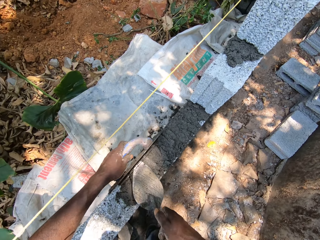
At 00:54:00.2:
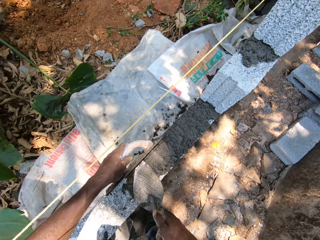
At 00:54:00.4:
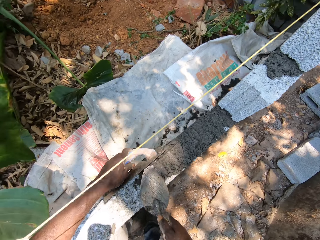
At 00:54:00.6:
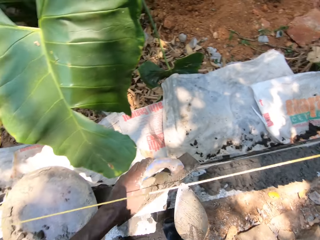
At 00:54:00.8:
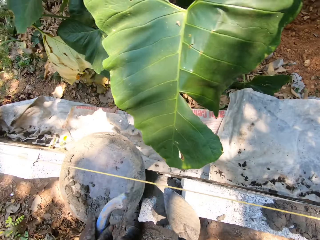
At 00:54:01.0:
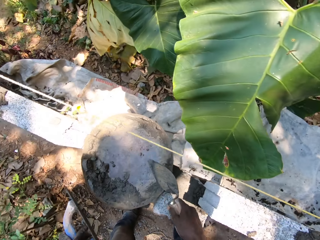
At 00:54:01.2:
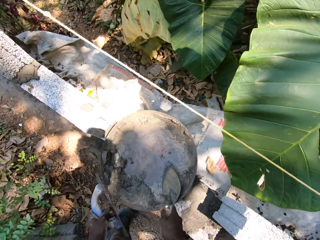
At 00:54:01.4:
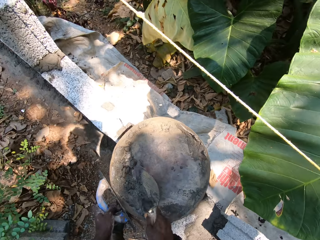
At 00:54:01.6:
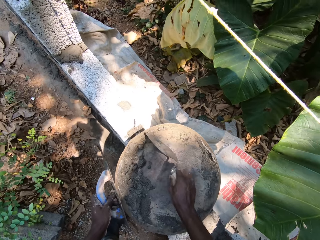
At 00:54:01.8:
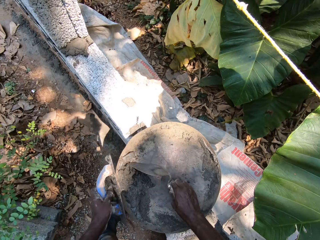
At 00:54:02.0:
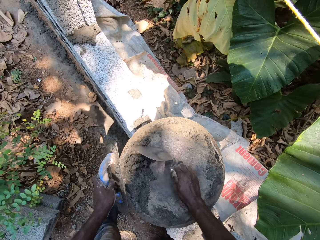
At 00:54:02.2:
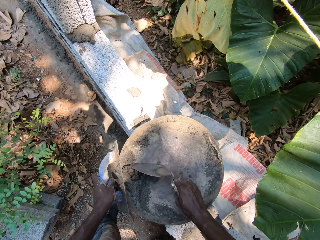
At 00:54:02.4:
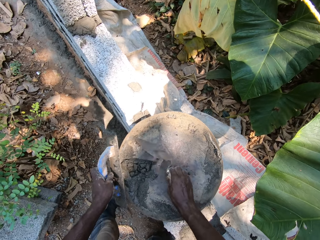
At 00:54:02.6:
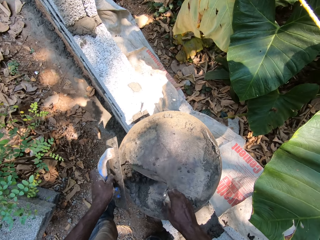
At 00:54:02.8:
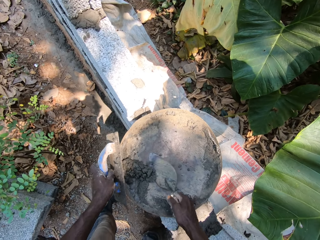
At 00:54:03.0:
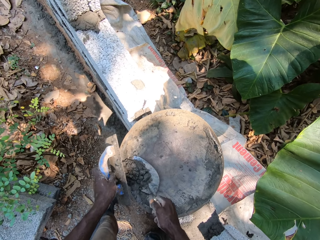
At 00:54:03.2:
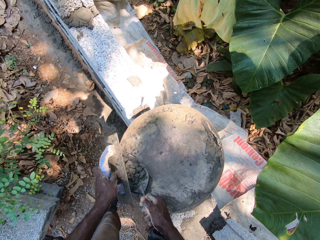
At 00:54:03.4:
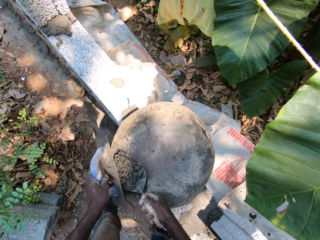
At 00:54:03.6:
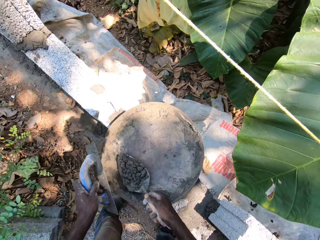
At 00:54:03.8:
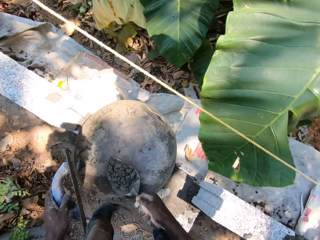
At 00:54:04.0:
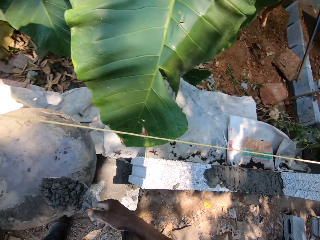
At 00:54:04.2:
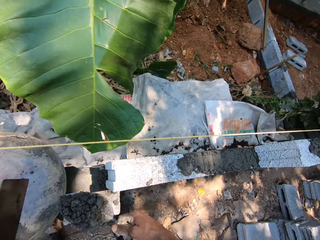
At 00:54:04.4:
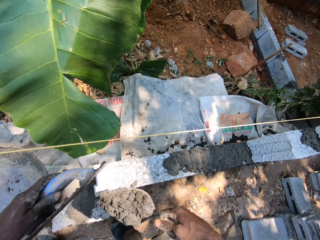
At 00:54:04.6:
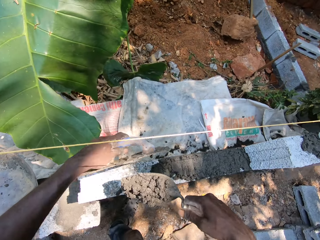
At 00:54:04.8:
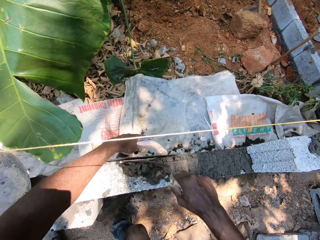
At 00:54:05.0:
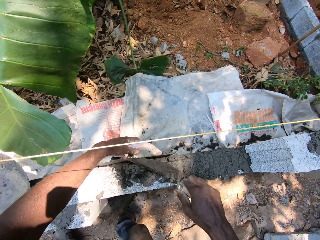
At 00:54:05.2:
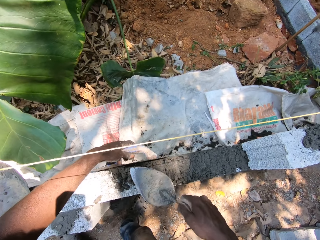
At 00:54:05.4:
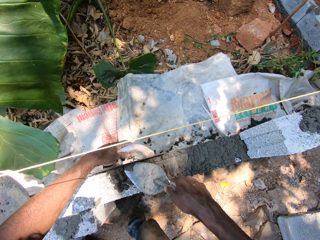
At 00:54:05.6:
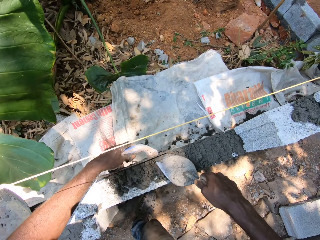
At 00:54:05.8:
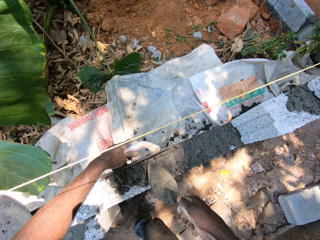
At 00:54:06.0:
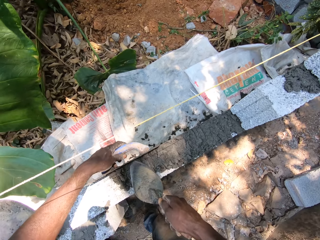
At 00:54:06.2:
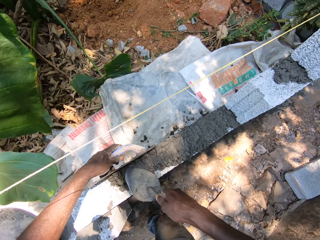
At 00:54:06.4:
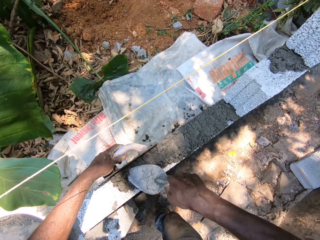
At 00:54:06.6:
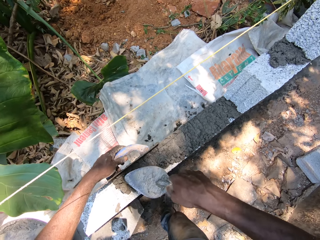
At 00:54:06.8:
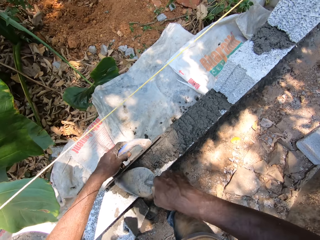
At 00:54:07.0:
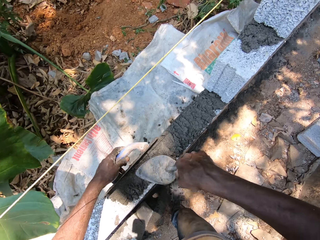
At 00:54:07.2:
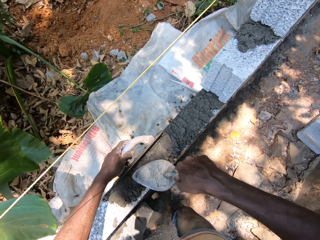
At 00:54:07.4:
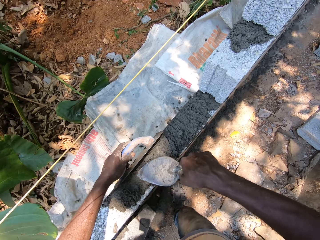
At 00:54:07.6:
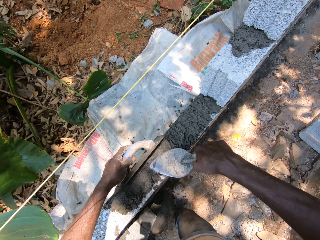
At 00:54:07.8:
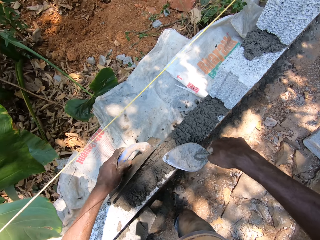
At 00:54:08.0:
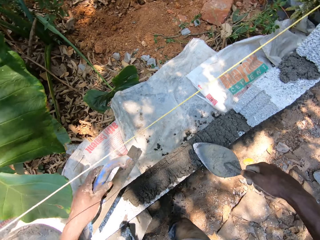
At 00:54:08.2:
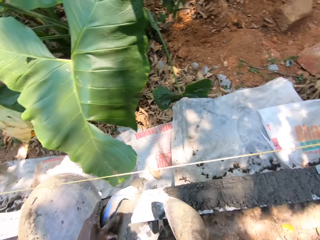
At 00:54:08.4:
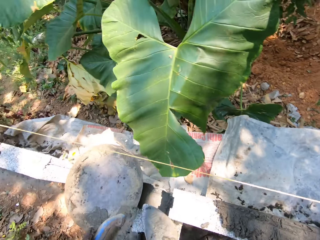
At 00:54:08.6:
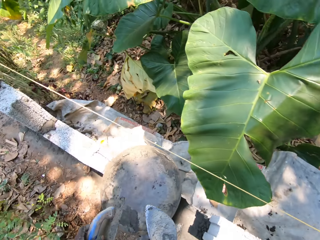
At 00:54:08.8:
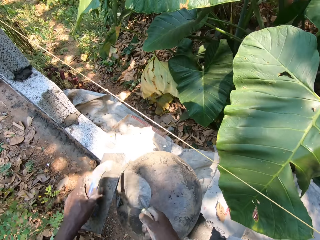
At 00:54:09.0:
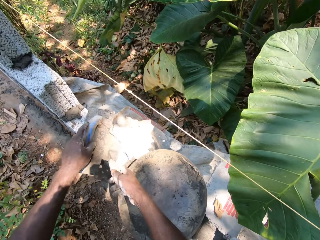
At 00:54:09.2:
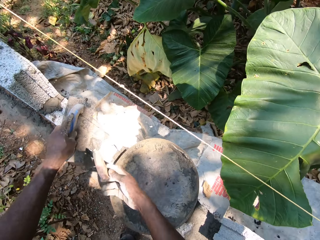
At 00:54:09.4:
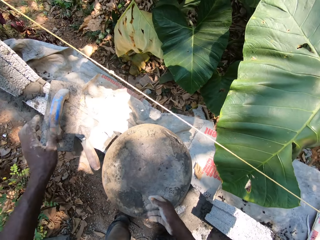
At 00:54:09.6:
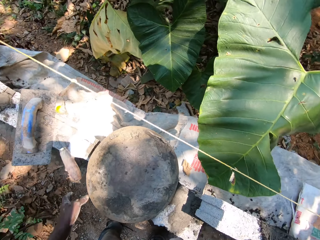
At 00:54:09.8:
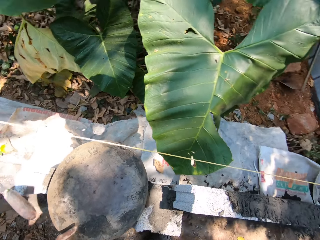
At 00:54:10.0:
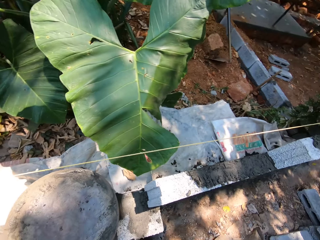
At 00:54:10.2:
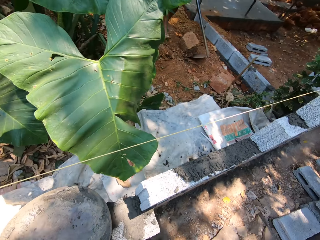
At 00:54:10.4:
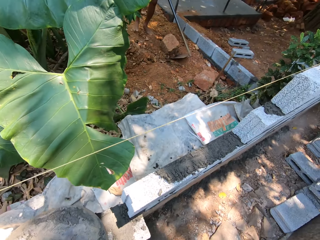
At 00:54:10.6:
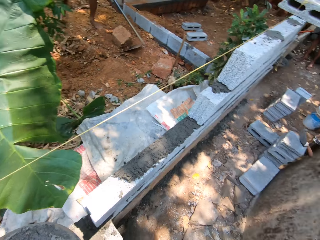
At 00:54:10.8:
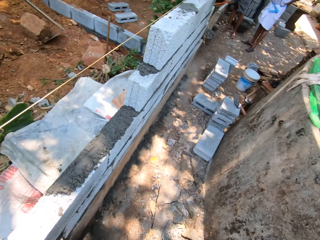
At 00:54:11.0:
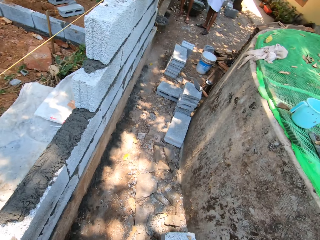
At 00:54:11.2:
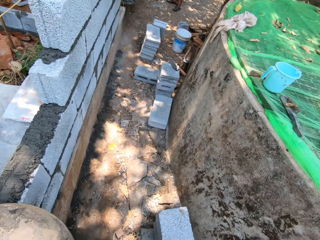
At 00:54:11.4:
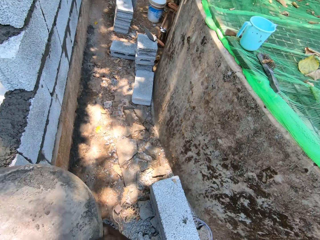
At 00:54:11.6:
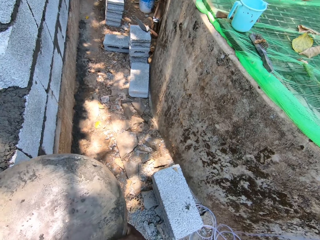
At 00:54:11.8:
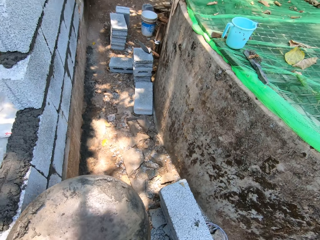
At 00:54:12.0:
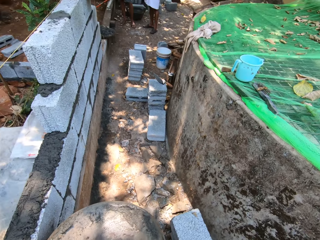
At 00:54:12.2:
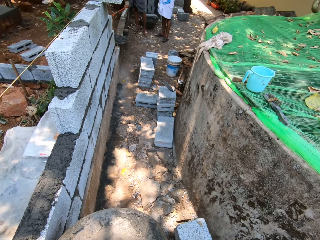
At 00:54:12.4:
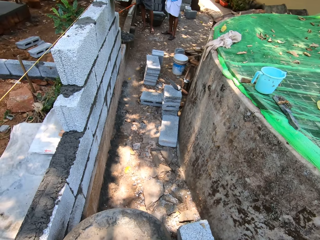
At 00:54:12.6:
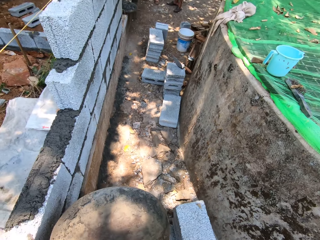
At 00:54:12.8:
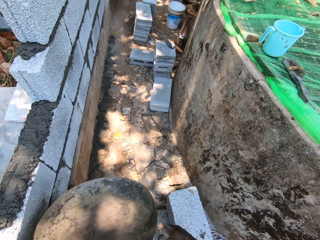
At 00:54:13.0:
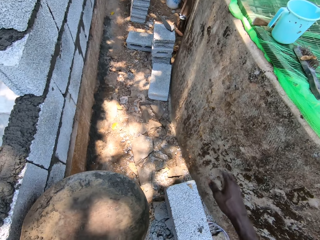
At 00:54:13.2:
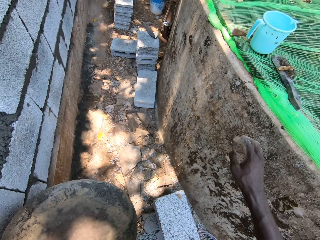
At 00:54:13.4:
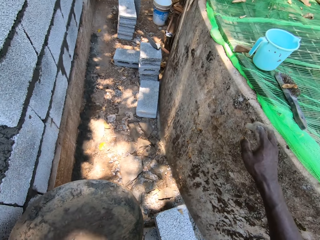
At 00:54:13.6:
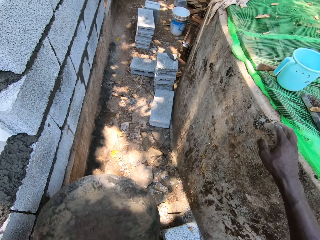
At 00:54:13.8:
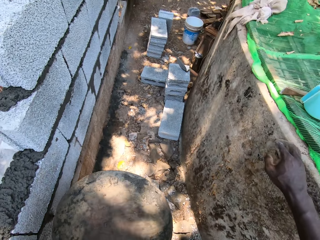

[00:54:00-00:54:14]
The camera wearer packs cement mortar from the pan with the scraper and plastering trowel in both hands. He plasters the blocks with the scraper and plastering trowel in both hands. He drops the plastering trowel on the block with his left hand. He drops the scraper on the block with his right hand. He walks towards a pavement in the building site. He takes the basin of concrete.

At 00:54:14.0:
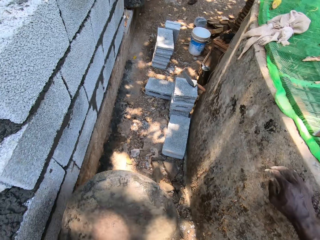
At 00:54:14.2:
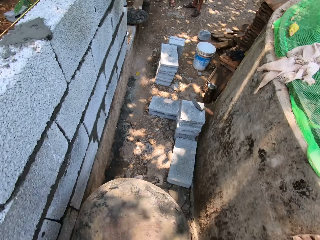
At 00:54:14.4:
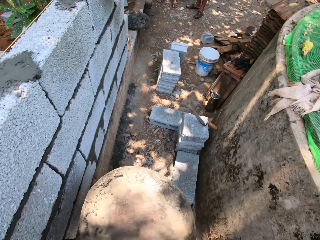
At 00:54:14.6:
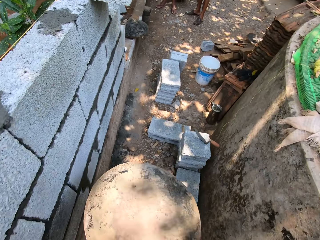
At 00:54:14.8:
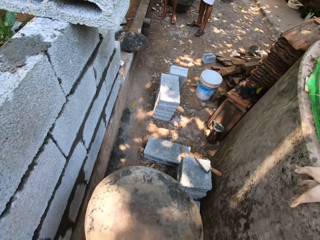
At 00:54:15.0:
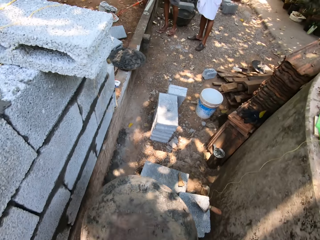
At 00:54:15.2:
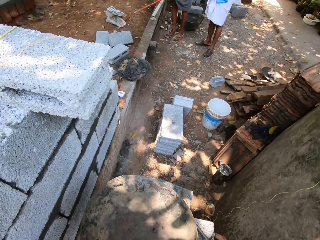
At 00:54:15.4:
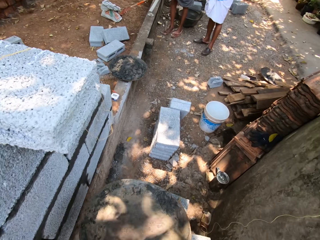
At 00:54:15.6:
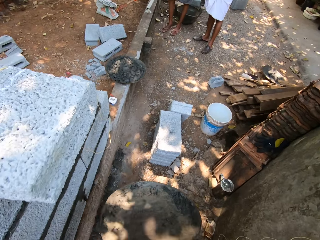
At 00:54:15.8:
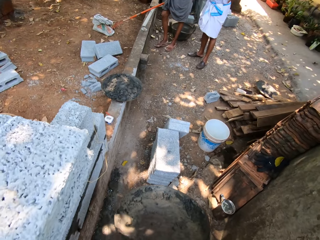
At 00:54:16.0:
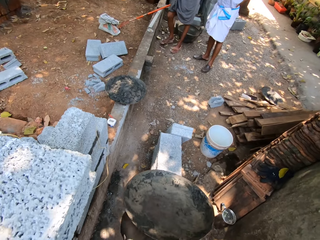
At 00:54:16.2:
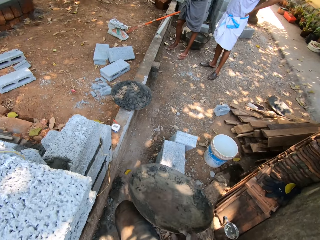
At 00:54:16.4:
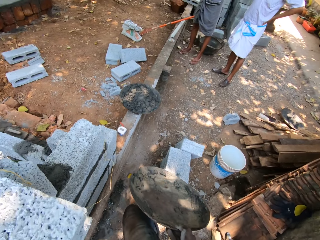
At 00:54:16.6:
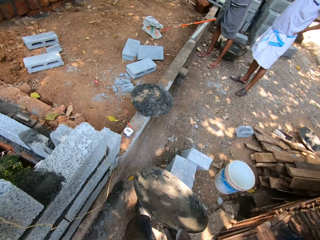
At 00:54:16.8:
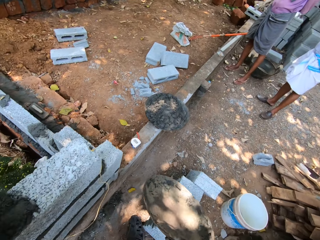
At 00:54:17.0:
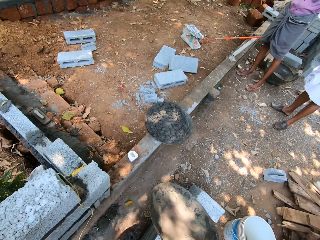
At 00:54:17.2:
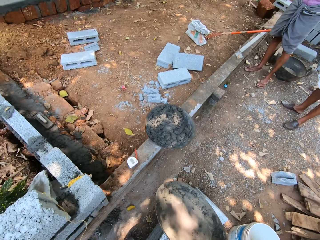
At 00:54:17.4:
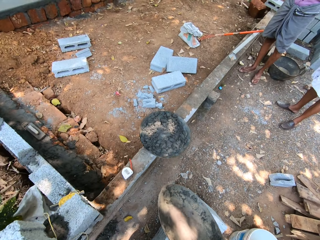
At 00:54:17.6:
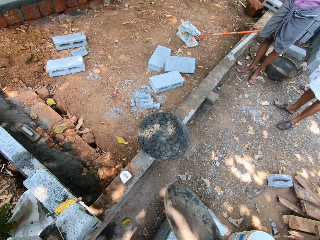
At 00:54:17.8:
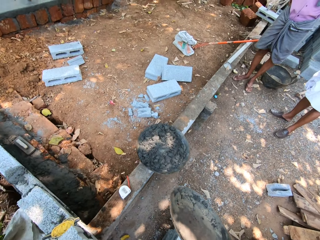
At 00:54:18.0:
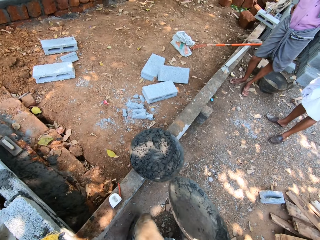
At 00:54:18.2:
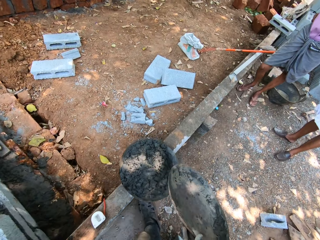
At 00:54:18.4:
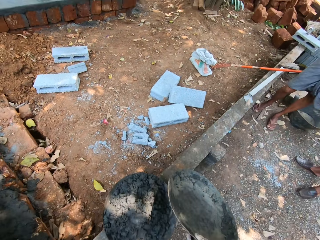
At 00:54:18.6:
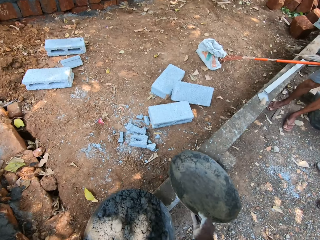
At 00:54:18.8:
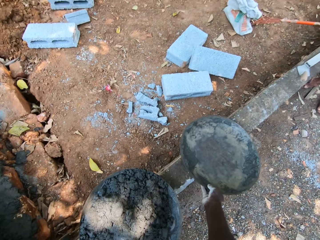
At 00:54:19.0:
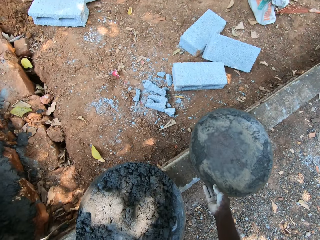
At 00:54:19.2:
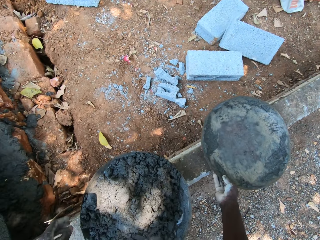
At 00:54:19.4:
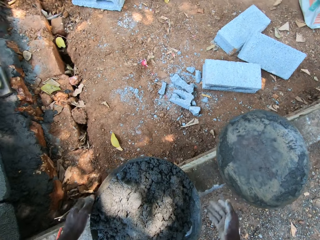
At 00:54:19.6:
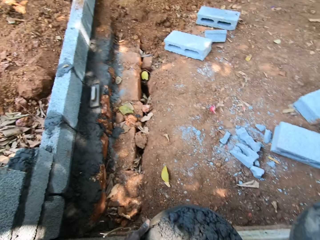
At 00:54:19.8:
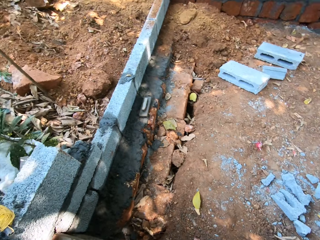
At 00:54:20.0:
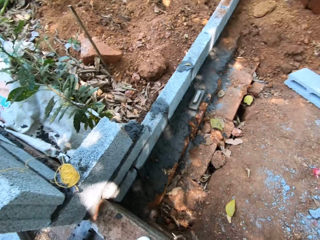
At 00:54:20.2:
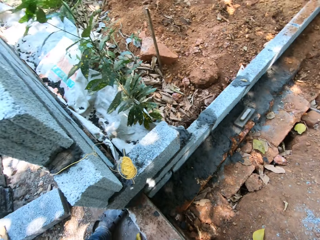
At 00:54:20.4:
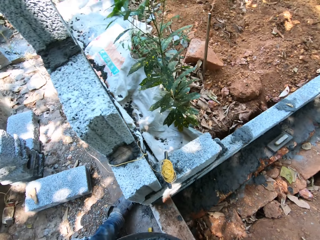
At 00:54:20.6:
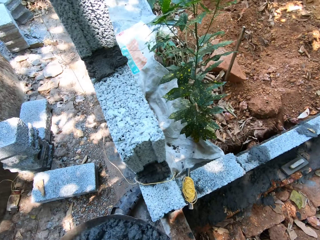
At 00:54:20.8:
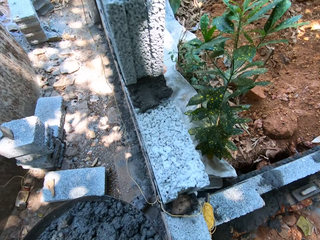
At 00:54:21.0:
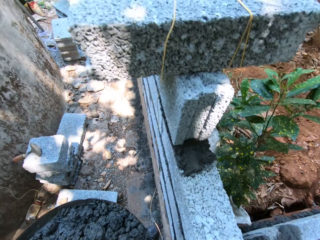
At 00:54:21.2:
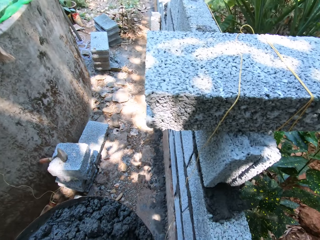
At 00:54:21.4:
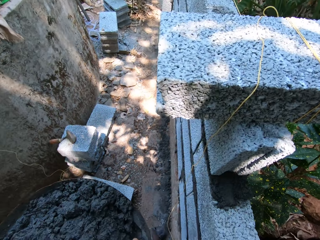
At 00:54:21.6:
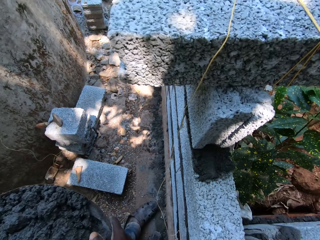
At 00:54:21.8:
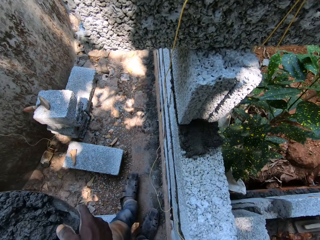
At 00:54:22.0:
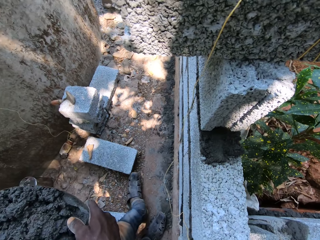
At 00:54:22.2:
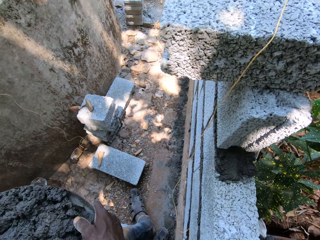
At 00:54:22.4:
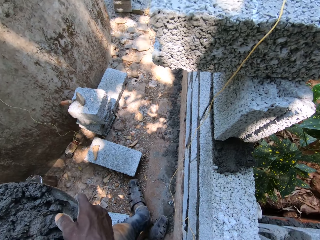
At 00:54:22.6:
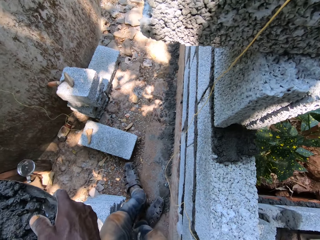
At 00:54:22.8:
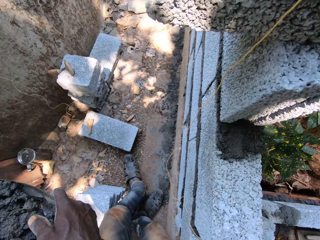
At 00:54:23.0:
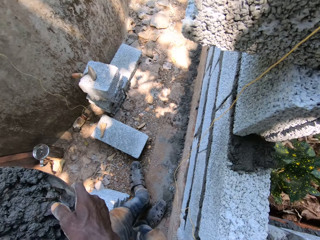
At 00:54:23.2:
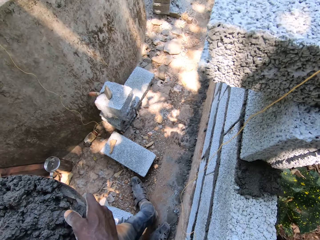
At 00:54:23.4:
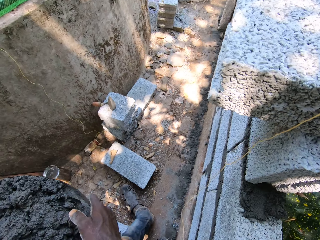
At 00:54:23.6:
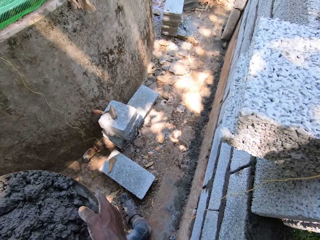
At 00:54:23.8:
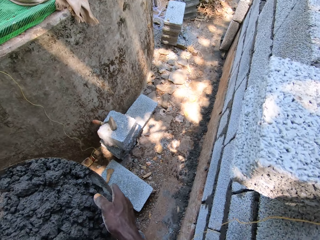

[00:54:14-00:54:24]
The camera wearer moves around. They drop the head pan or aluminum basin on a fence. They turn around. They pick up the head pan with both hands. They carry the aluminum basin.
